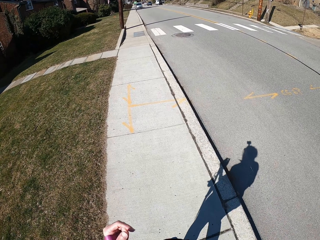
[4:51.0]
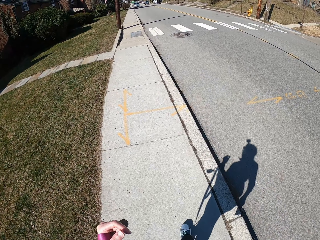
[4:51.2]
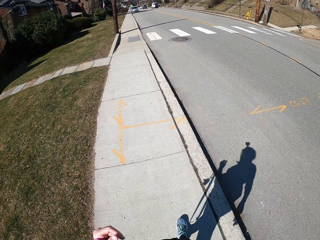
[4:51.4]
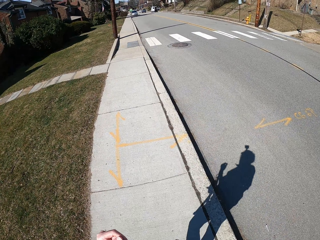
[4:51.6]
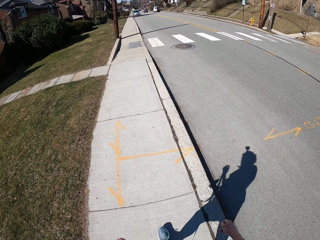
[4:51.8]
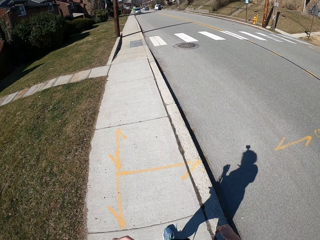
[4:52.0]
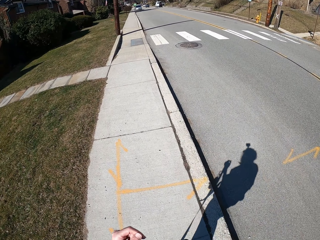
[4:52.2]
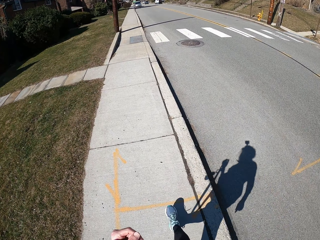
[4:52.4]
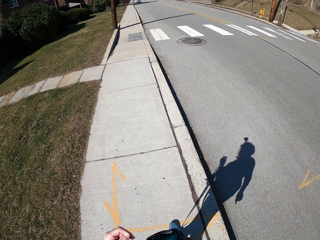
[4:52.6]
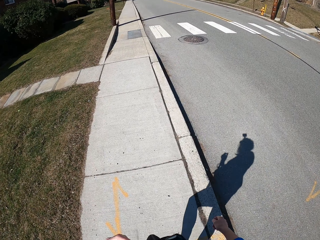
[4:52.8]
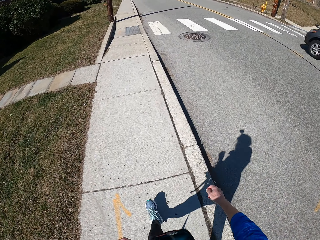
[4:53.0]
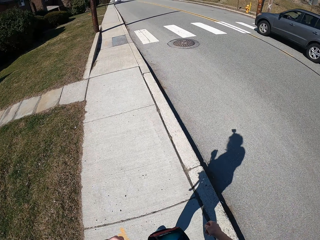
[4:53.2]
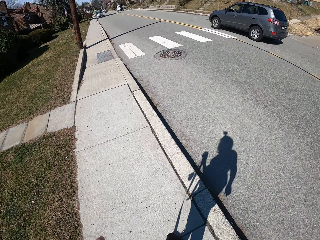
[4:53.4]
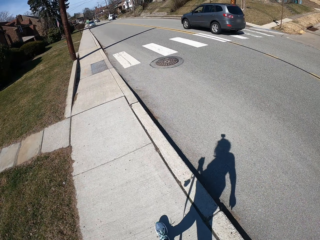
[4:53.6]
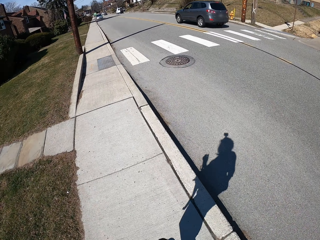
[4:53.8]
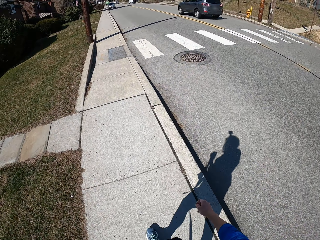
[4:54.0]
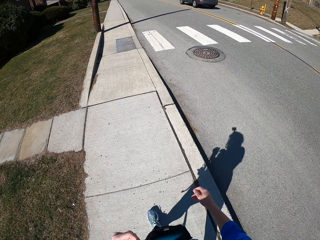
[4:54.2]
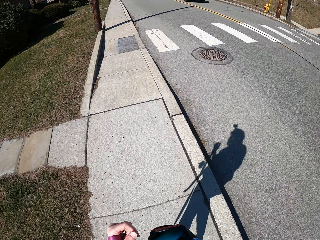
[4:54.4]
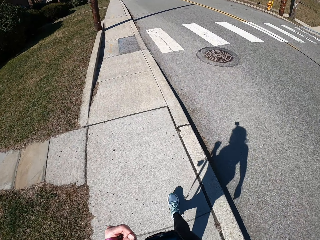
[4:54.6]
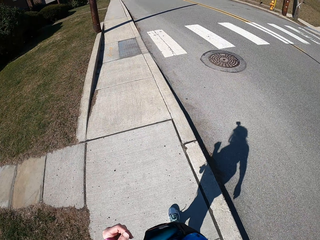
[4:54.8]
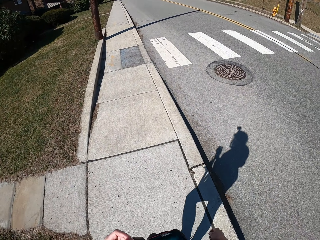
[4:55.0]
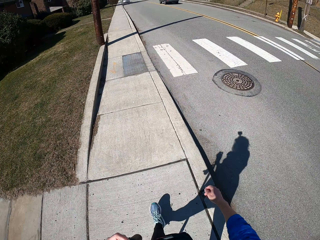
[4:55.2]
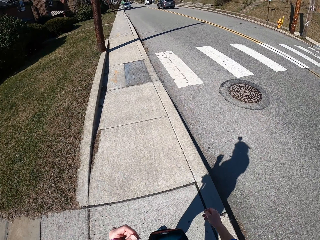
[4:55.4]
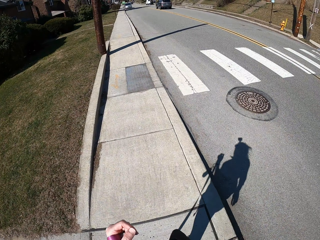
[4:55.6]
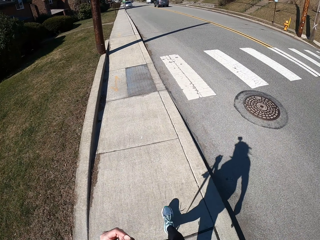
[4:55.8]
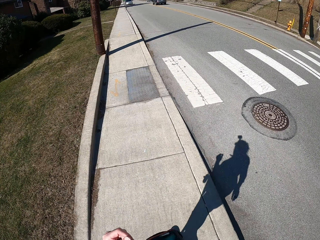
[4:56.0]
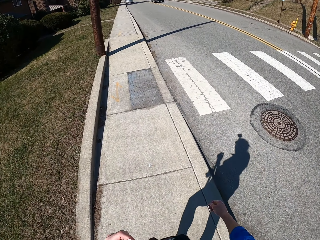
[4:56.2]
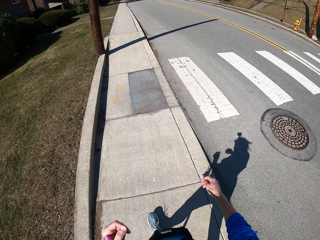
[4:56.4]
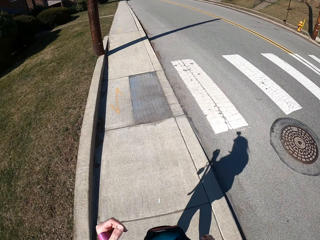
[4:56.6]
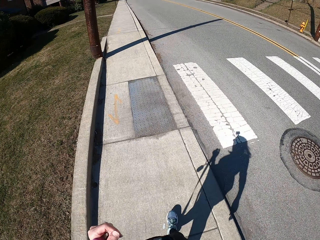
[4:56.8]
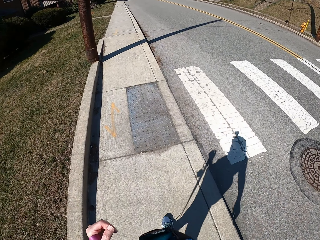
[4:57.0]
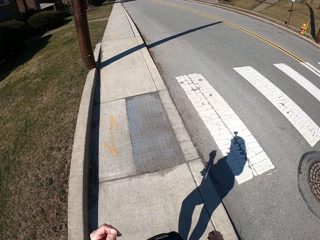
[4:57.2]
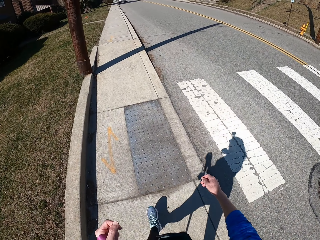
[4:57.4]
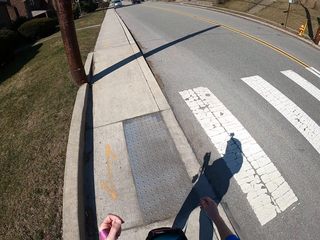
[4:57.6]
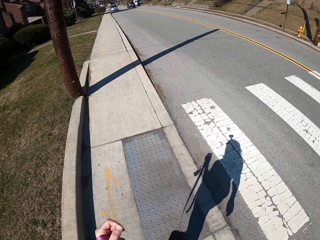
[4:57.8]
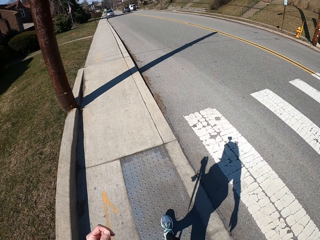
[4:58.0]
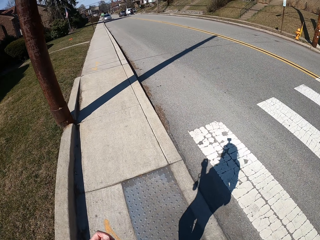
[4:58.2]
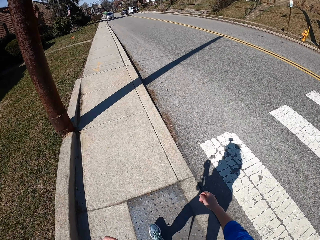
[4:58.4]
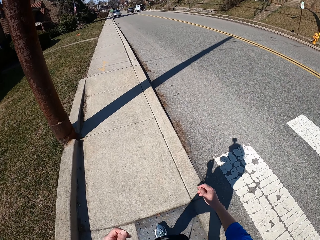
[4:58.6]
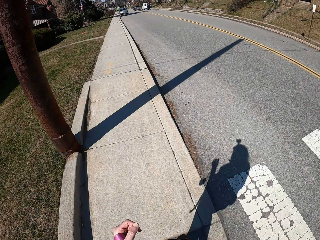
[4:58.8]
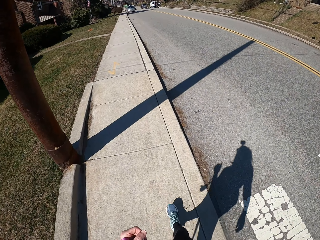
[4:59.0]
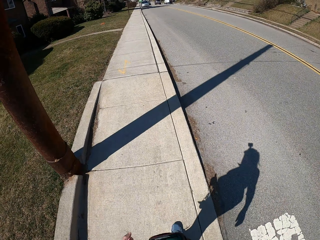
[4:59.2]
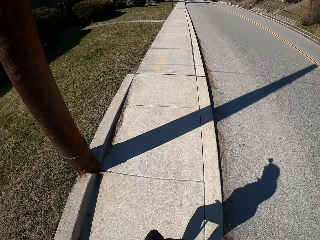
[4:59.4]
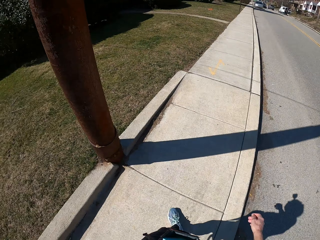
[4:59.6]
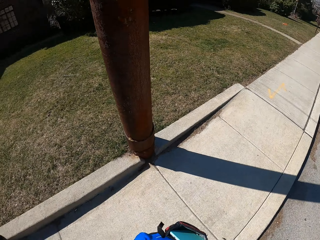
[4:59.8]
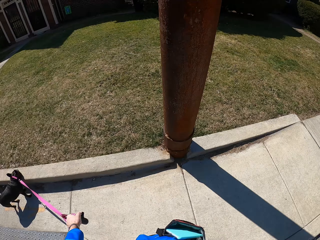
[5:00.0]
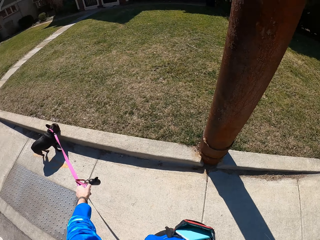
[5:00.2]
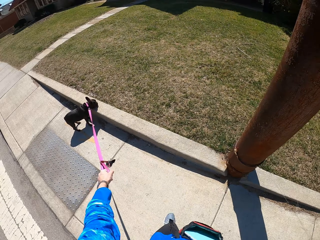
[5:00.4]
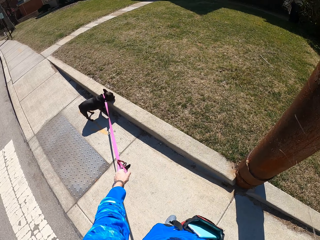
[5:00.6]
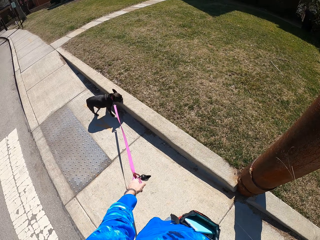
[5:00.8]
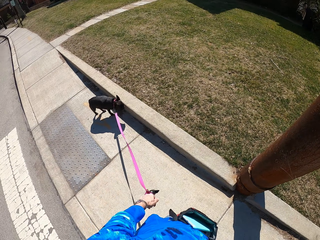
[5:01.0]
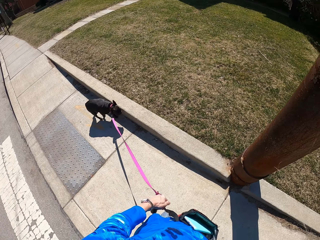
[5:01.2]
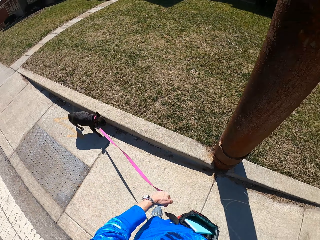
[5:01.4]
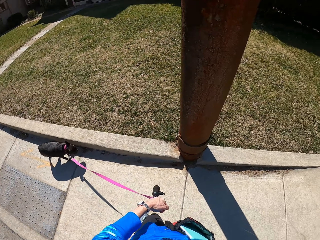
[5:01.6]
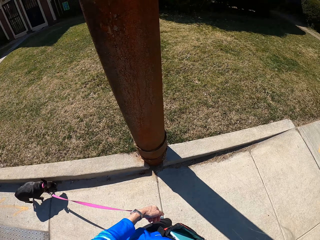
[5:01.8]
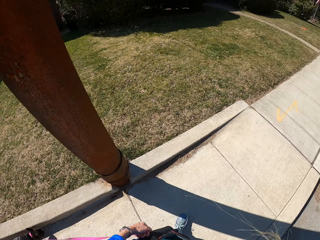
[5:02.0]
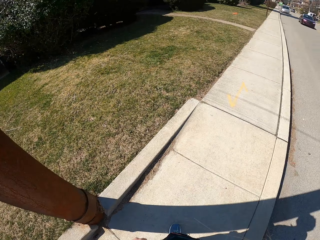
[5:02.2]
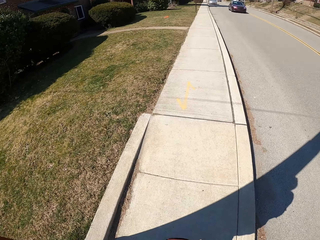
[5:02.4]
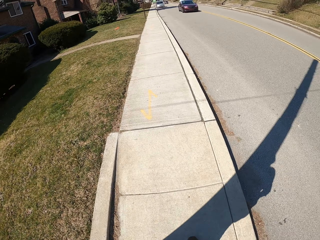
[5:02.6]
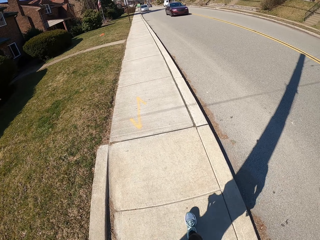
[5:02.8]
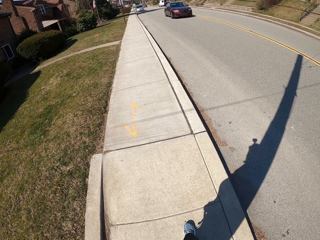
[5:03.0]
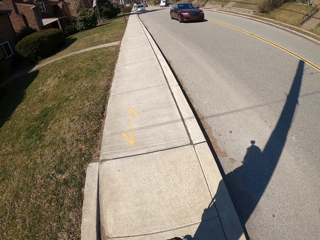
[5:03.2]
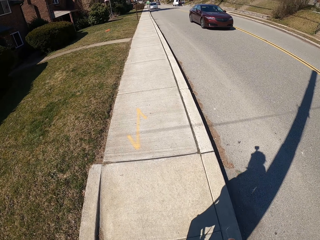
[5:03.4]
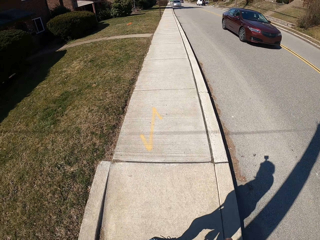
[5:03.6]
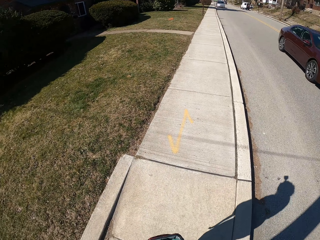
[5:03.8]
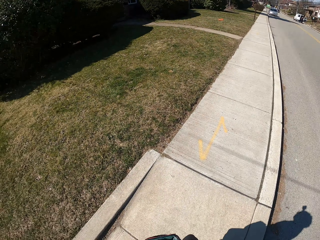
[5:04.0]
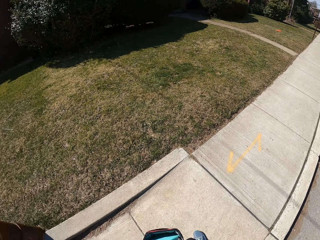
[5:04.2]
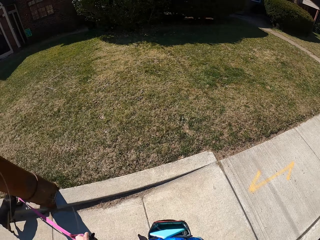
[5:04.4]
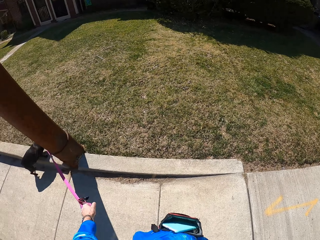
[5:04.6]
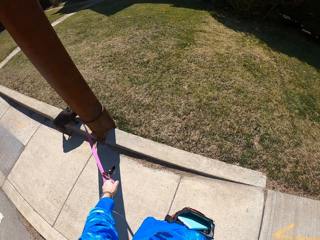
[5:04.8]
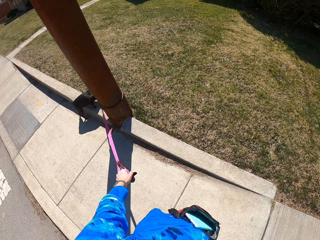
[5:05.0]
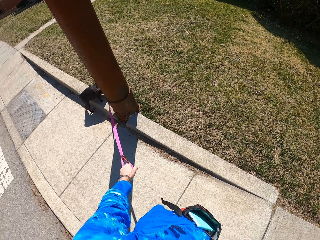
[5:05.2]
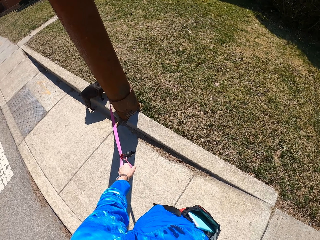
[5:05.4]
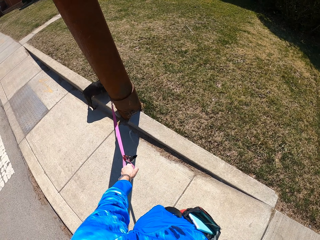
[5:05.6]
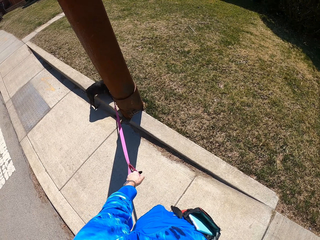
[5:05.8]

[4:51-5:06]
A grey car drives past the camera wearer. They look at the grey car on a road. They look at the road. They turn to look at the dog. They look around. The dog slides its chin on a sidewalk's curb. The camera wearer tugs on the dog's leash. They walk the dog on the sidewalk. They walk on the sidewalk. They turn to look at the dog. A red car drives past the camera wearer.

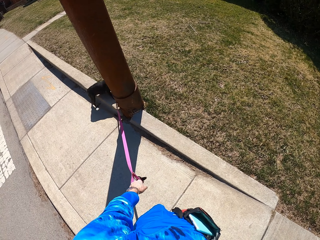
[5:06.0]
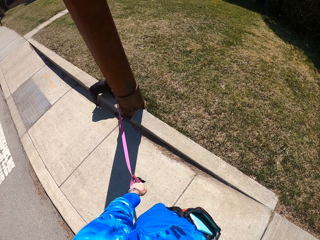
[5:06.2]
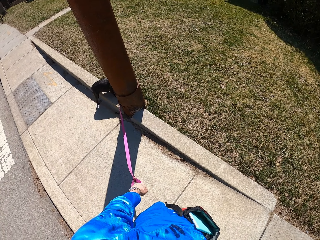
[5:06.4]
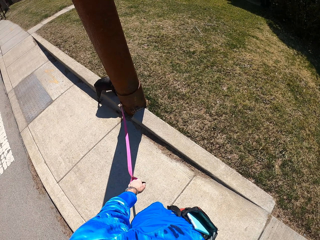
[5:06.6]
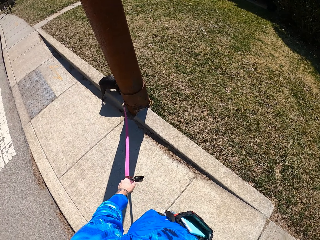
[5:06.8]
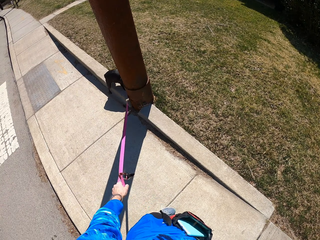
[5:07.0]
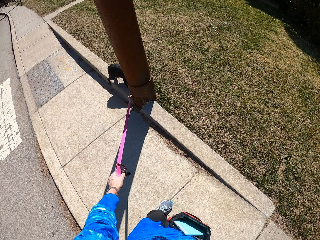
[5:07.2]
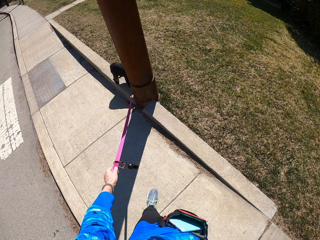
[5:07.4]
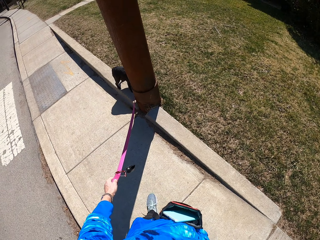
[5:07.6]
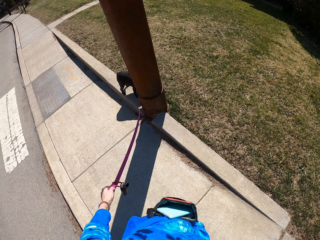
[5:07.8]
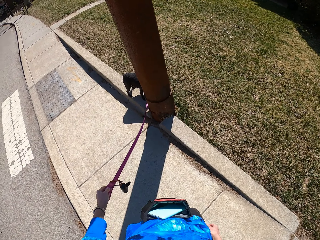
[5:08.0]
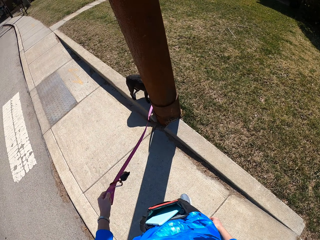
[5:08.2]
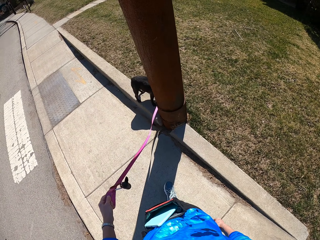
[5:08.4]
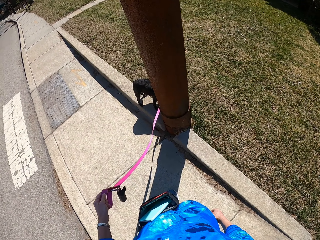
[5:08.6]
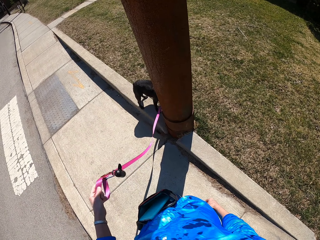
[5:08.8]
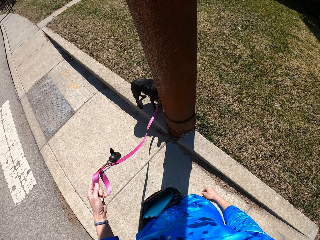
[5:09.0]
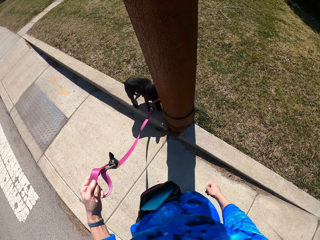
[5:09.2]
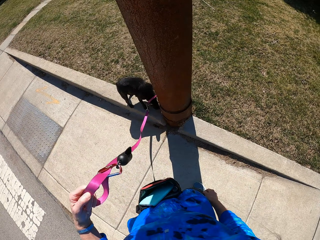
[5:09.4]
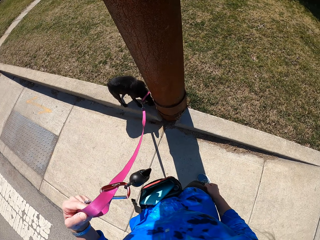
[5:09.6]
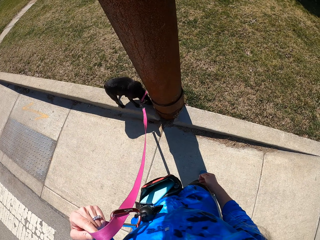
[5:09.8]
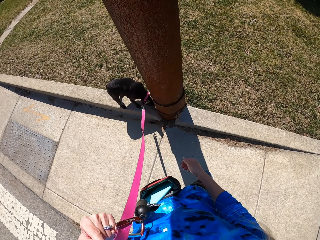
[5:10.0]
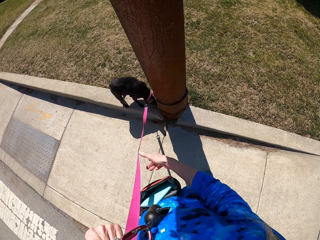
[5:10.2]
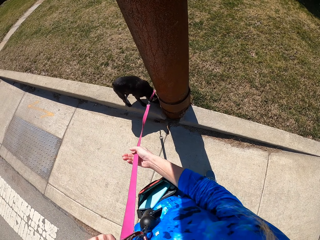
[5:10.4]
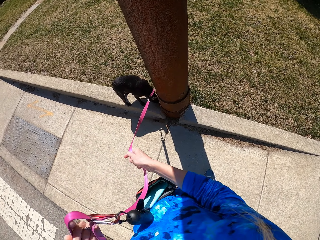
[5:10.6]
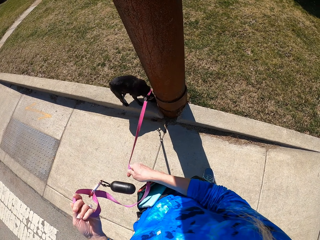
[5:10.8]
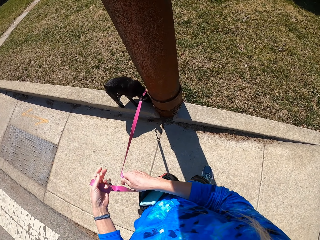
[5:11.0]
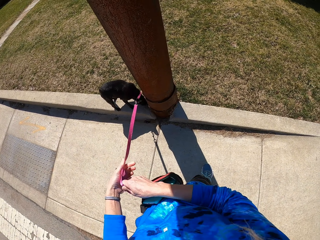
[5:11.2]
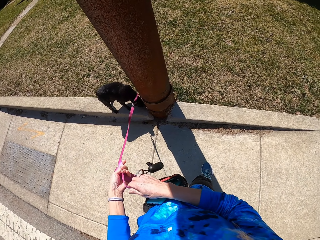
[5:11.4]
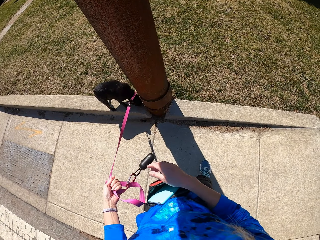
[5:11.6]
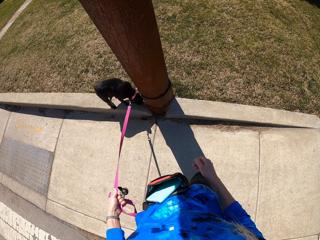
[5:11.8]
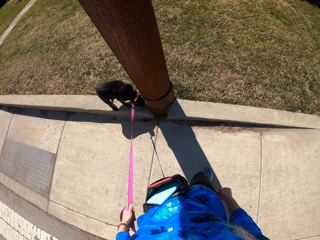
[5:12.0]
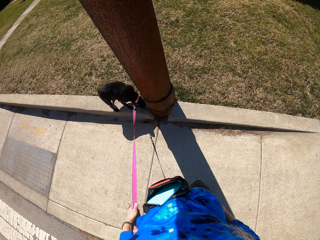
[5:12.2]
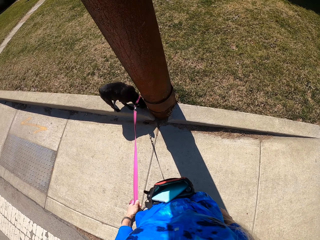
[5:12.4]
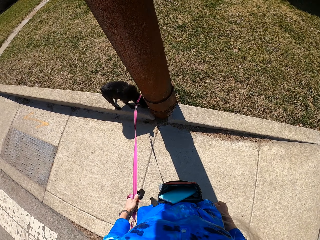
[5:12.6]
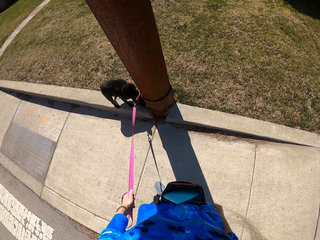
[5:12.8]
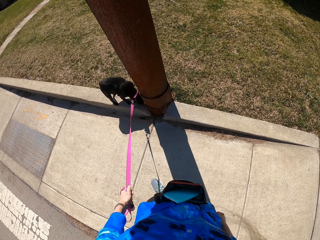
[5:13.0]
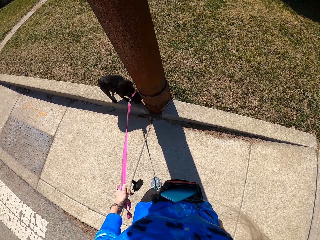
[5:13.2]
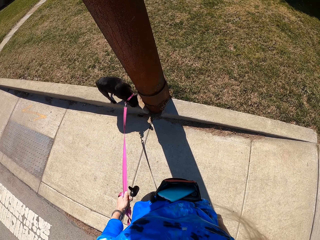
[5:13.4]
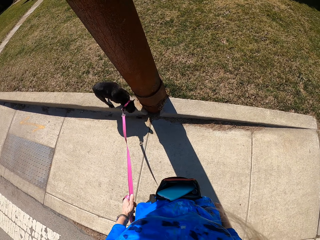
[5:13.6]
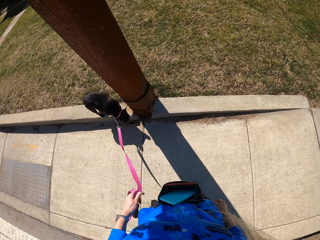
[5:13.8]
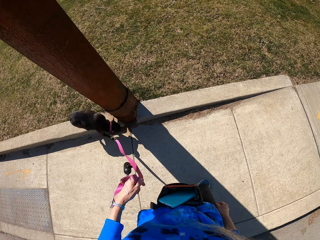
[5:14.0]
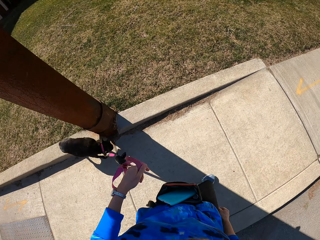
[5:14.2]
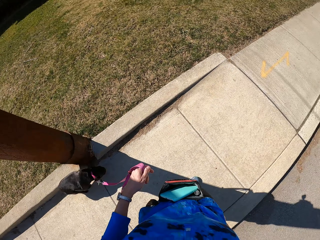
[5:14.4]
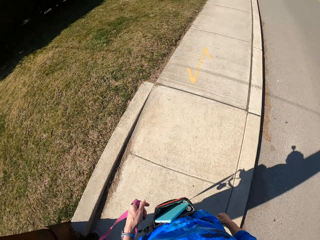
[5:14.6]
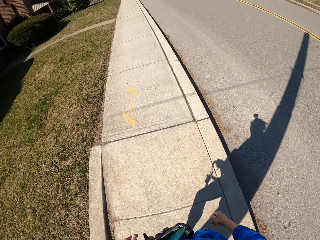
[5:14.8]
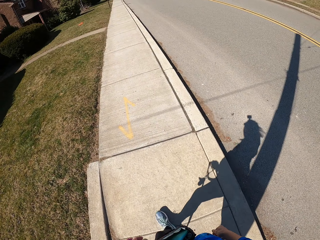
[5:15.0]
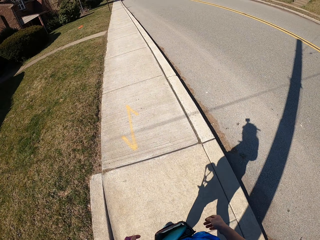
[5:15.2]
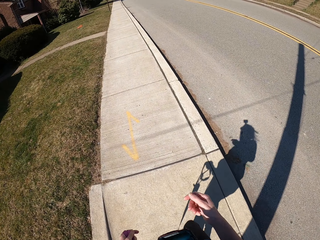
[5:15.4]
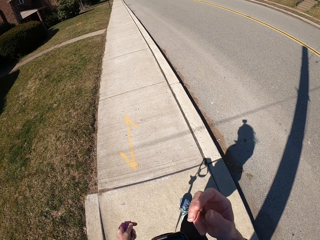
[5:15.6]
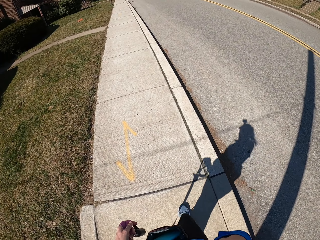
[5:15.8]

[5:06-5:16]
The dog walks onto a sidewalk's curb. The camera wearer holds the dog leash. They walk towards the dog. They walk on the pavement. The dog sniffs around a pole. The camera wearer pulls the dog leash with the right hand. They pull the dog leash with the left hand. They walk on the sidewalk. They walk the dog on the sidewalk. They turn around.
